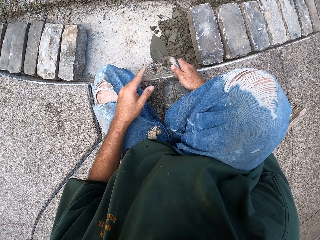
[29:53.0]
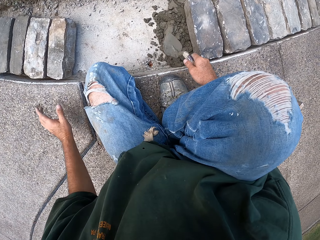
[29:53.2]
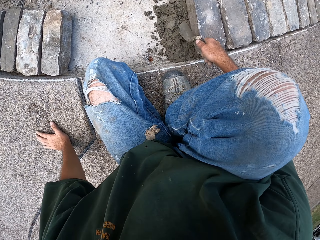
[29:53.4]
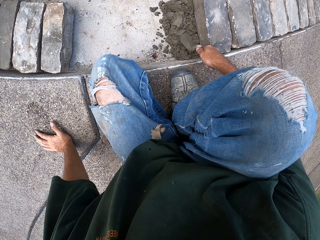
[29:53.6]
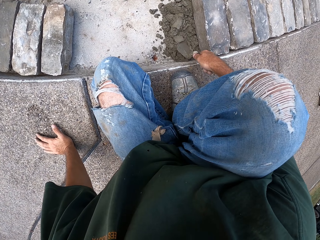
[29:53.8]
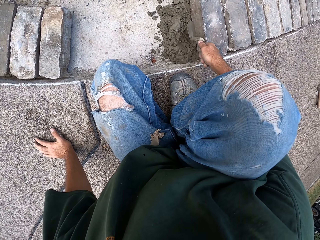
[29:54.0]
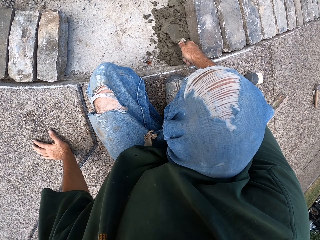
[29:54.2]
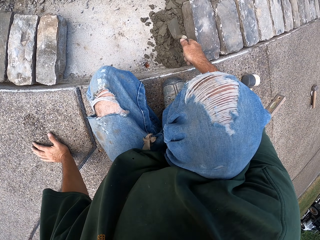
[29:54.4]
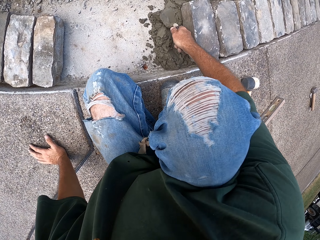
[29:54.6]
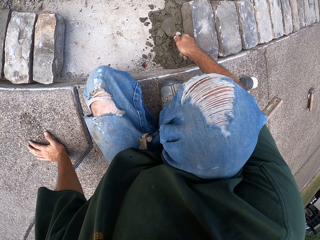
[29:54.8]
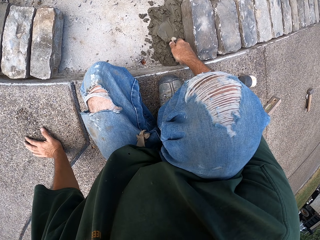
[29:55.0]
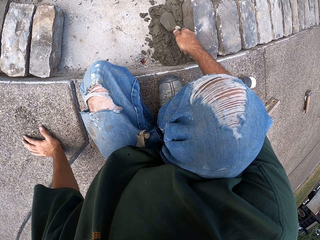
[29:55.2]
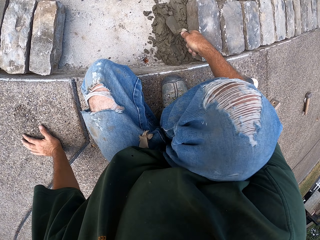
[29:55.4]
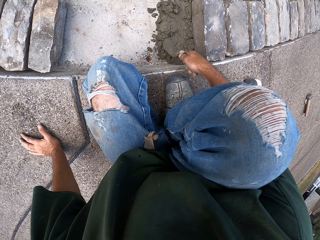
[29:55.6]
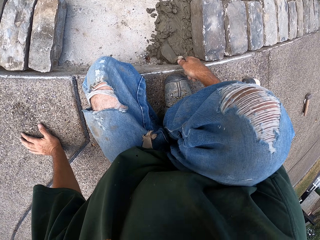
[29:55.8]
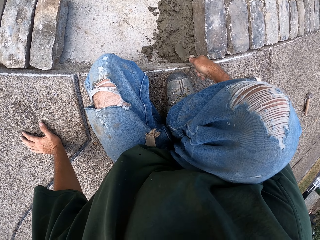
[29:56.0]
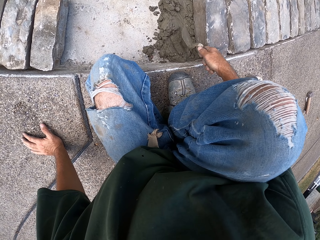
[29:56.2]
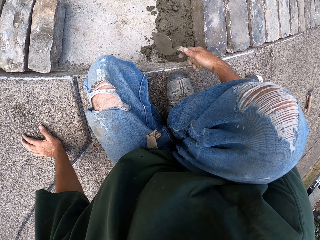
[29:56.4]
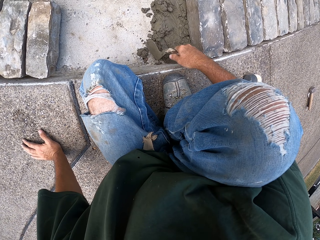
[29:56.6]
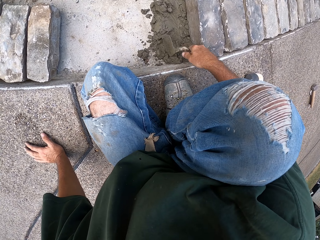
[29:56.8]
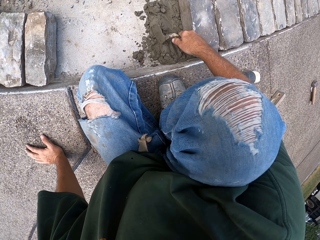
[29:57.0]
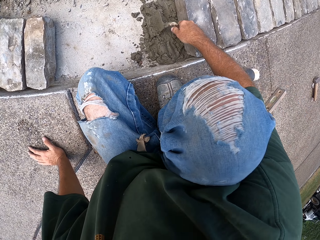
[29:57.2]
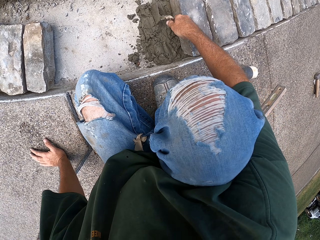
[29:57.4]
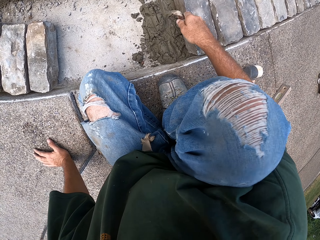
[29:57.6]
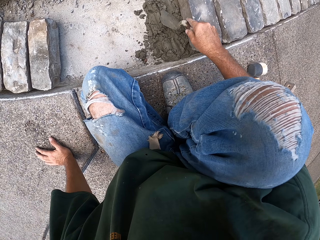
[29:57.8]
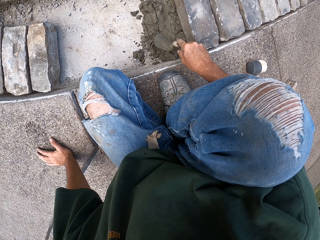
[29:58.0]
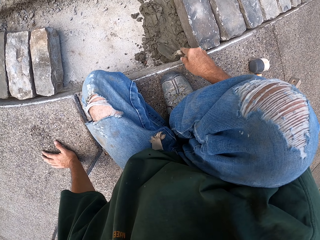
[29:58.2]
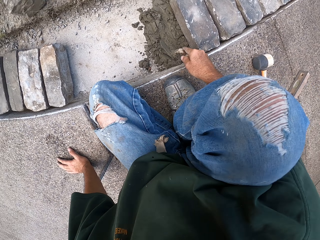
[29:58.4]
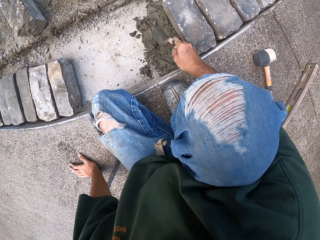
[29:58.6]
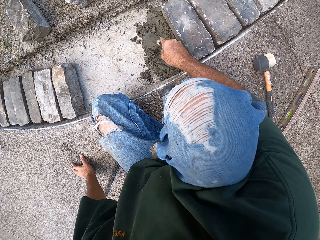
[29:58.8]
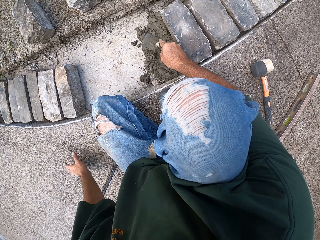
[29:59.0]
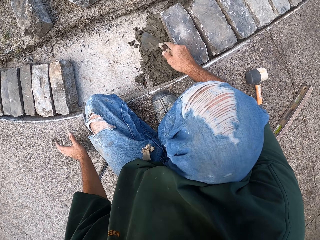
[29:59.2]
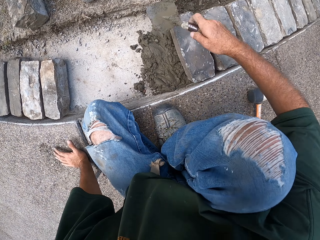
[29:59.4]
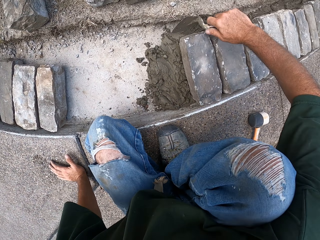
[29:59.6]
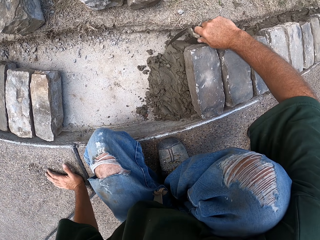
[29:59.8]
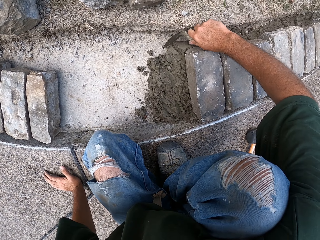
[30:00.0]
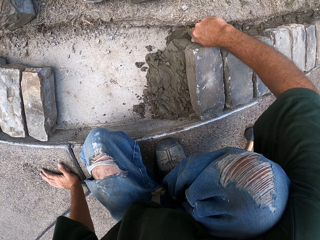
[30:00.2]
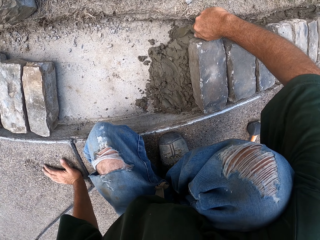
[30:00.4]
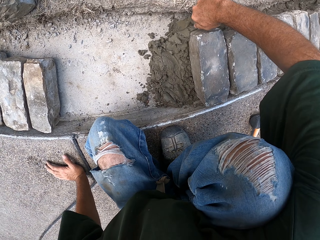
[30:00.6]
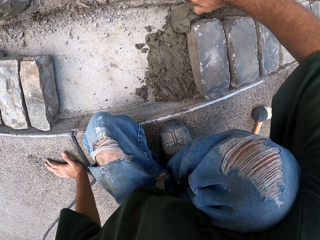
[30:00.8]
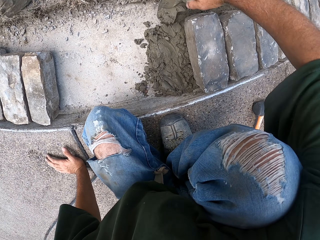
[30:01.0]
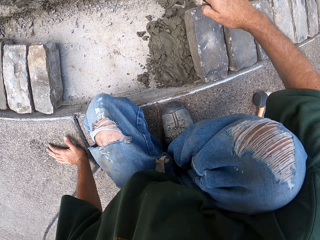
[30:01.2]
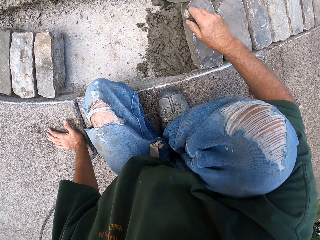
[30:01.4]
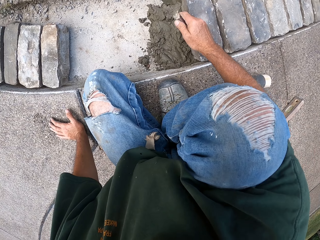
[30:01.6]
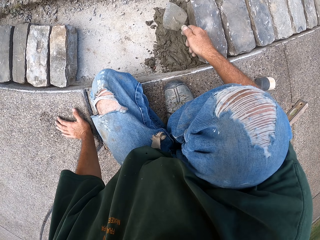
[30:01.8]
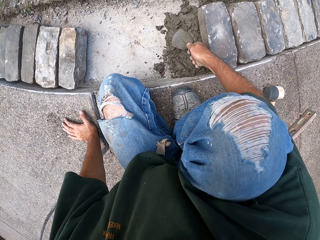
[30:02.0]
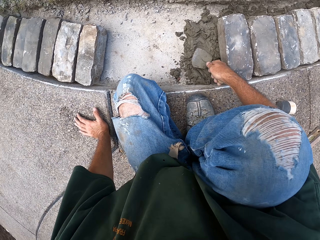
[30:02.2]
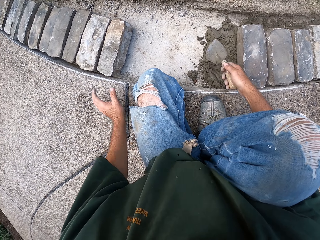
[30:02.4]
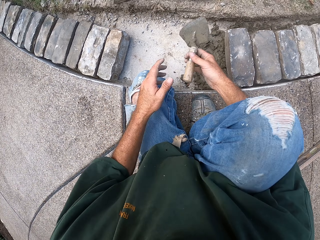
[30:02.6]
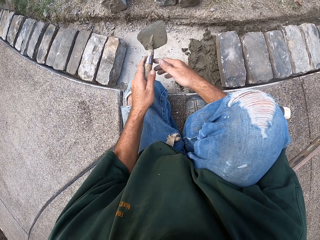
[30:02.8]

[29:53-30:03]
The camera wearer levels the concrete. They scoop and drop the concrete.

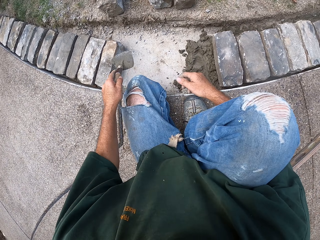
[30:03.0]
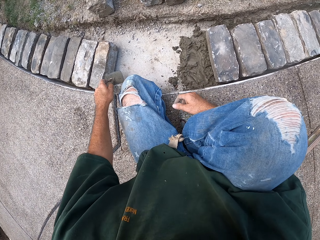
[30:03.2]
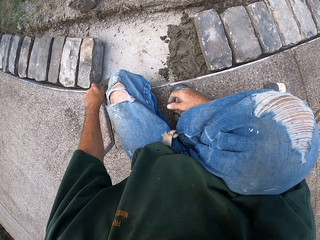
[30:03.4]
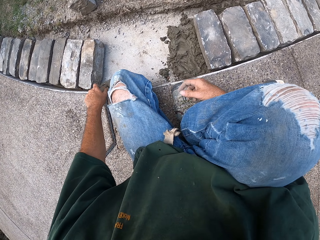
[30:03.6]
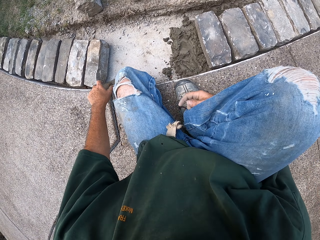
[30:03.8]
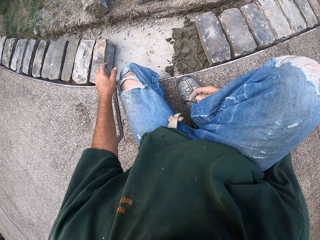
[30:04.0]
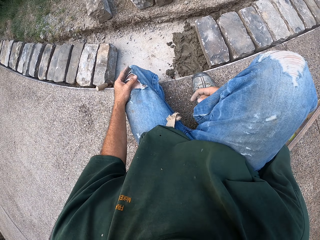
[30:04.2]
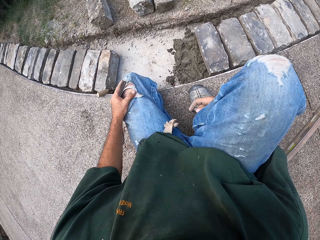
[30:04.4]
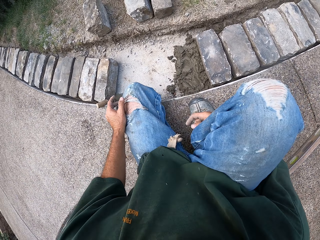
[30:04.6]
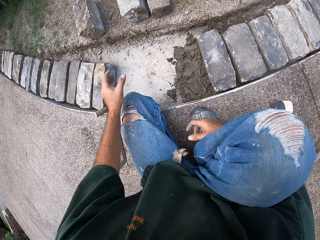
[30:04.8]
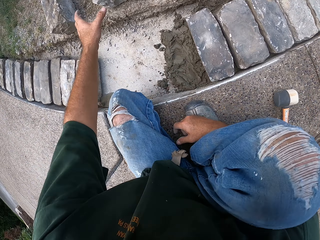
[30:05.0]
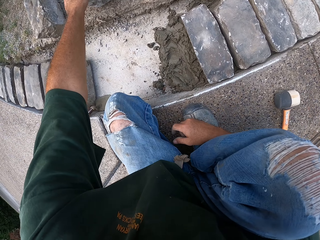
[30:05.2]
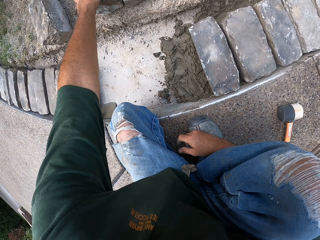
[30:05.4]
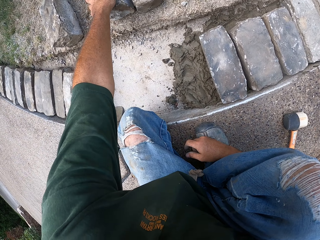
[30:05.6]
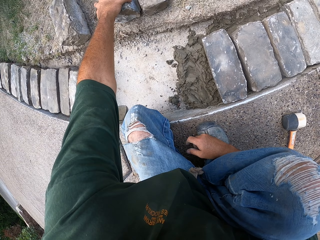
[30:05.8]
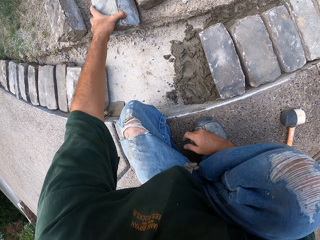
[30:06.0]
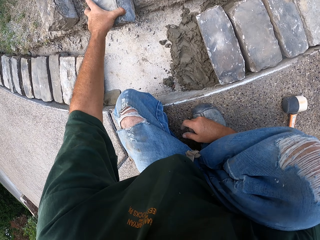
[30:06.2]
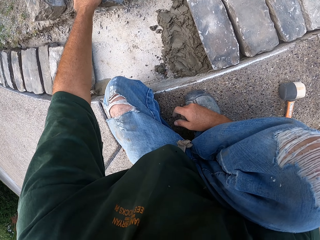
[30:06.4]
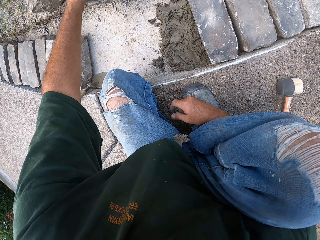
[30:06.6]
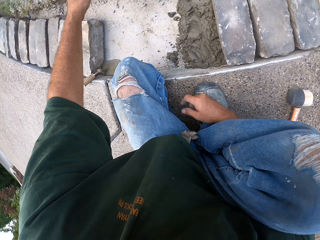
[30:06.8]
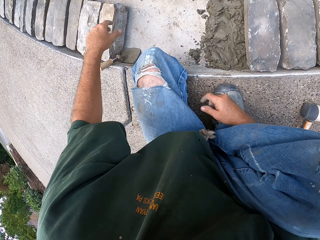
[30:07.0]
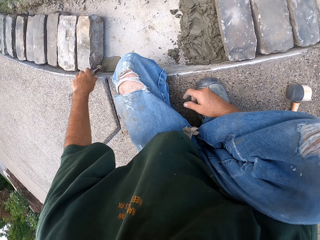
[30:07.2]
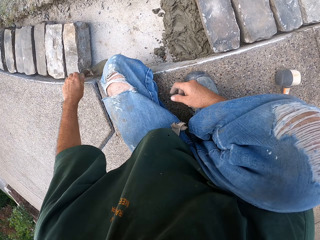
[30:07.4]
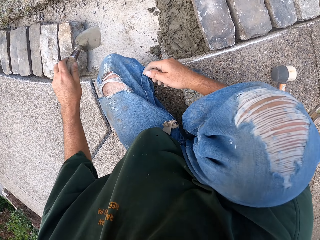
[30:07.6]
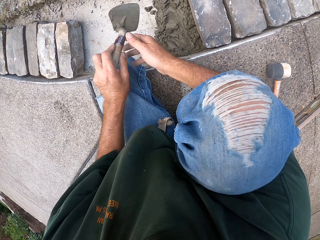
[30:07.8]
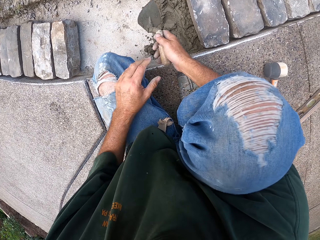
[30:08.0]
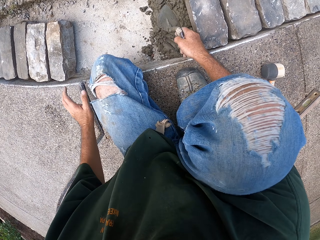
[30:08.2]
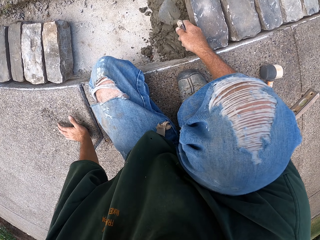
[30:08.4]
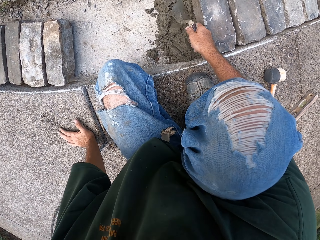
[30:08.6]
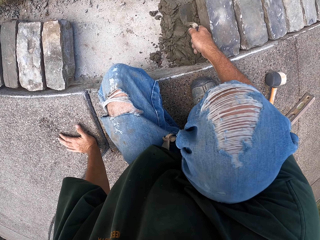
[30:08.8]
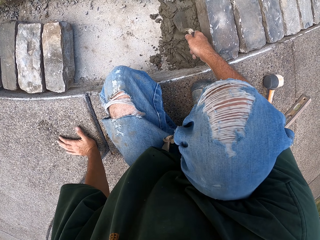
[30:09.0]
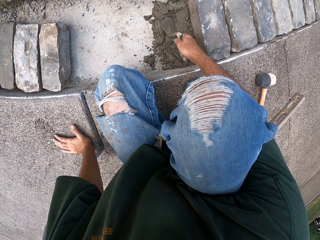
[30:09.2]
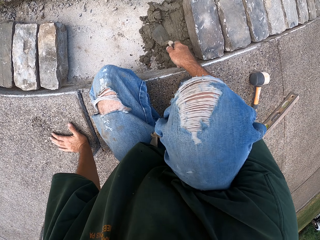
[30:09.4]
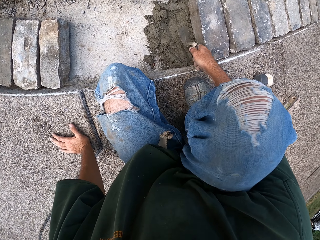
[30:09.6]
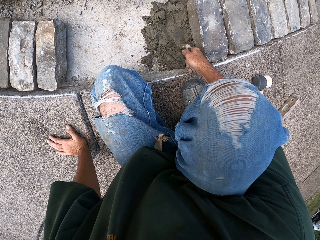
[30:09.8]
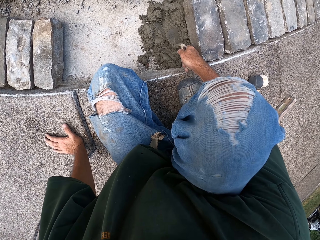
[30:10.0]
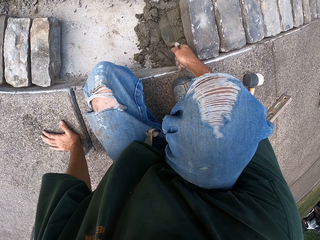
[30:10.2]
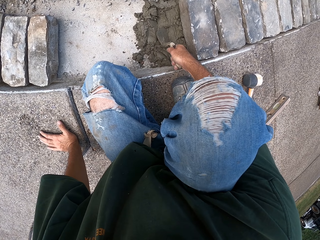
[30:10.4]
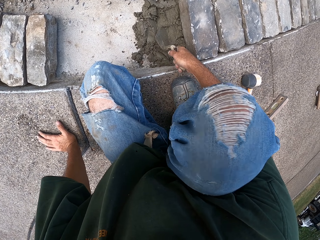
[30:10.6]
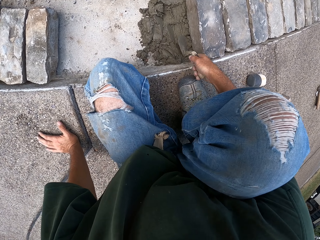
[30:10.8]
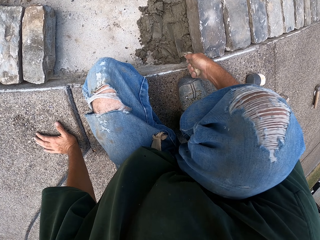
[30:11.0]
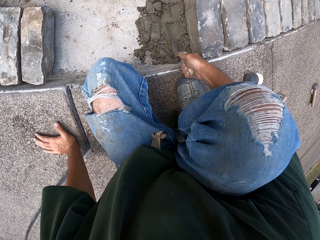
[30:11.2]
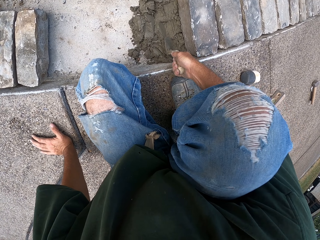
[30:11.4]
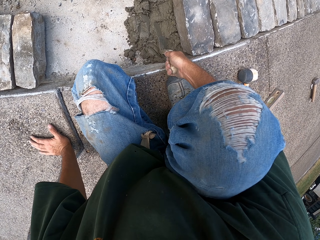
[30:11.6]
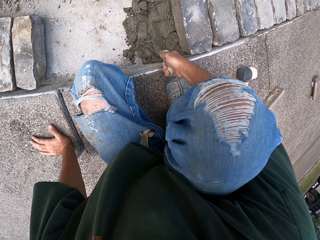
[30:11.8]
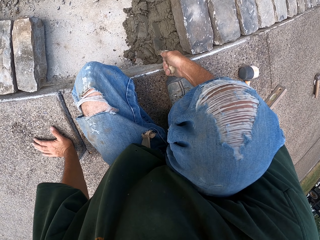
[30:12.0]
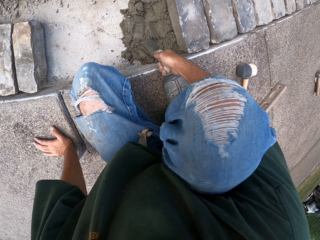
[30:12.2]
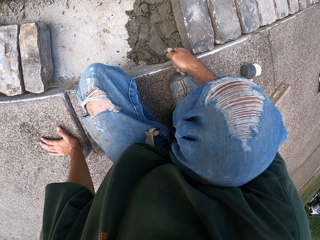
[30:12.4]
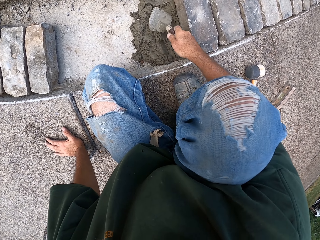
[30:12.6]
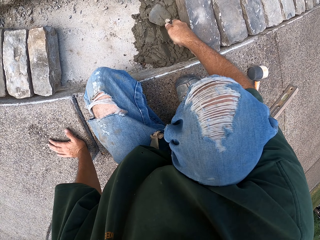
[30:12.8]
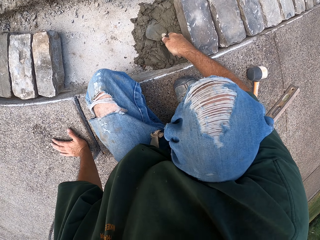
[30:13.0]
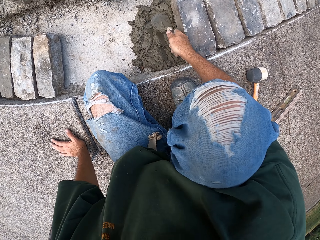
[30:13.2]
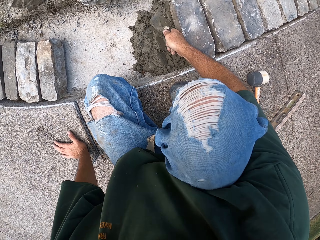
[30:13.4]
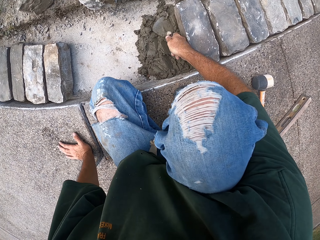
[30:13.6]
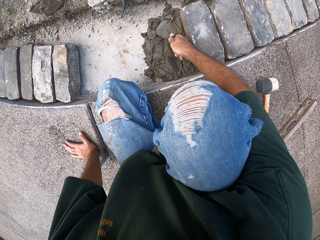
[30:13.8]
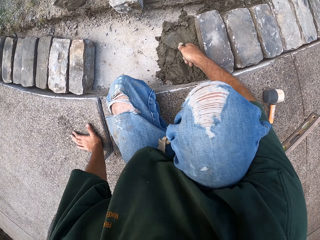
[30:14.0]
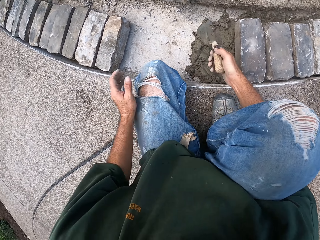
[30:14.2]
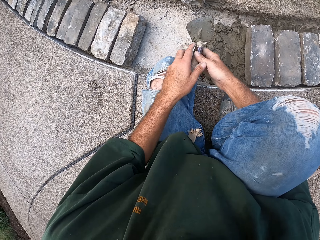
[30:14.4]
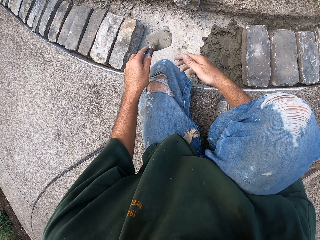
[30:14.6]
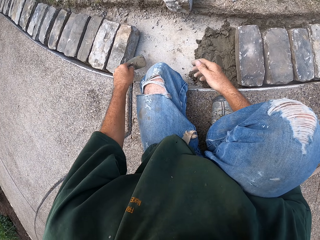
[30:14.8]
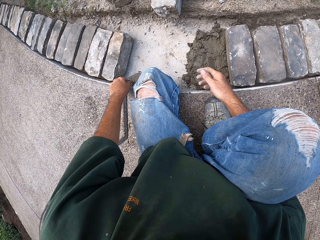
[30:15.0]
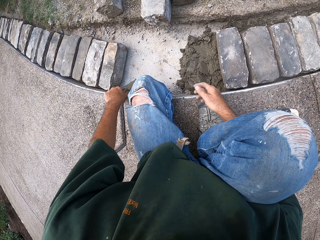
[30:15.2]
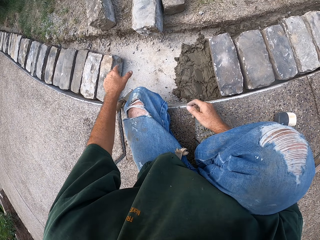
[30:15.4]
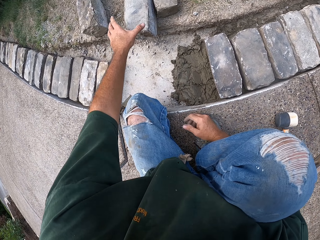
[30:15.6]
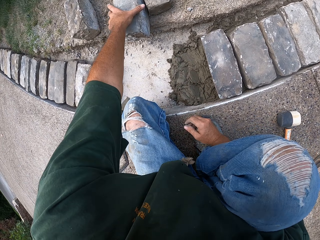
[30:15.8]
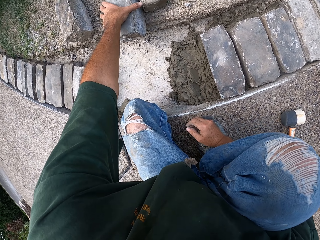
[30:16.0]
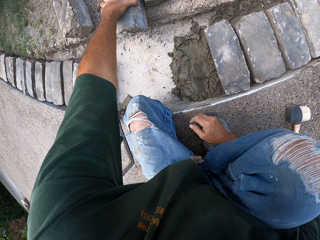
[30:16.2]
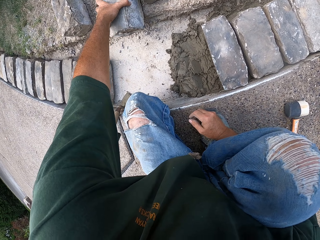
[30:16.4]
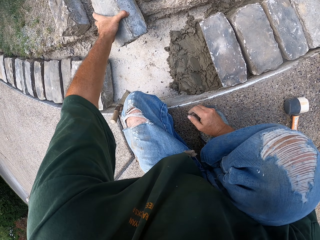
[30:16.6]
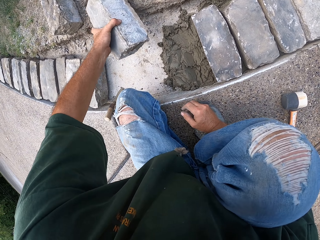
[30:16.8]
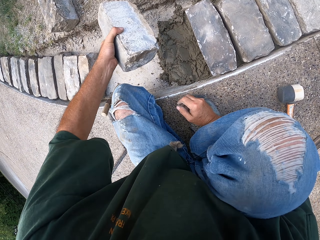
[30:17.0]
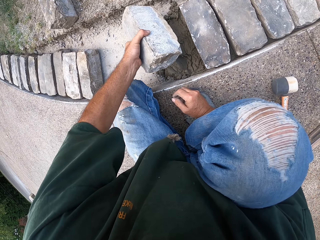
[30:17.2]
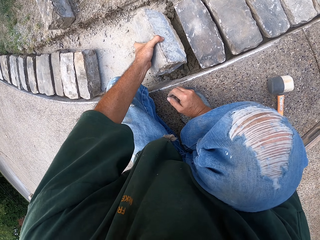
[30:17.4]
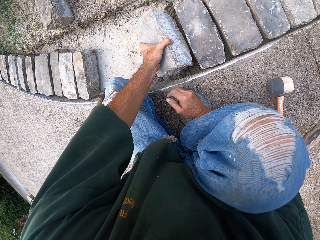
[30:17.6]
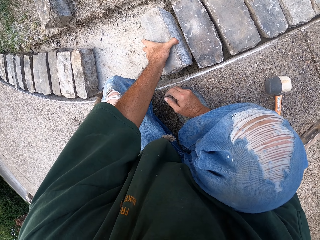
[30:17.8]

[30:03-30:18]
The camera wearer levels the concrete. They pull a brick. They hold the stone. They pick up a masonry trowel. They level the concrete. They spread sand with the trowel. They level the concrete. They put the trowel aside. They pick up the brick, put the stone in the furrow, and fix the brick.
